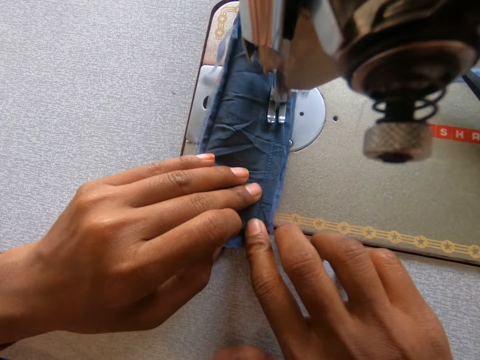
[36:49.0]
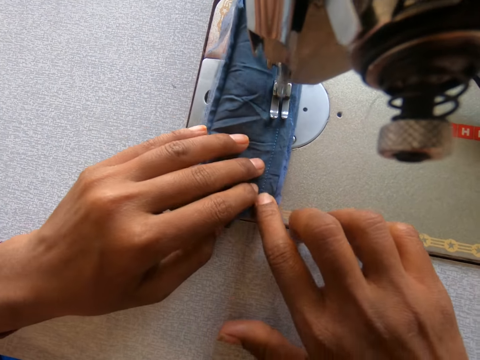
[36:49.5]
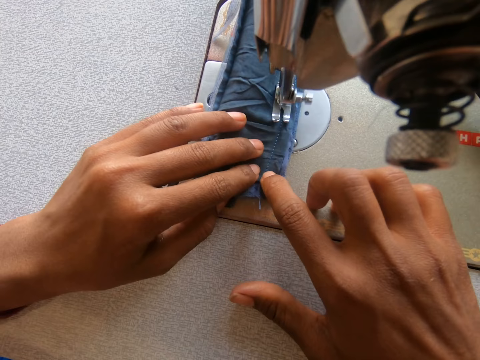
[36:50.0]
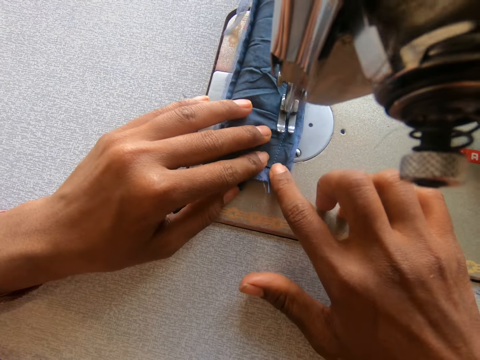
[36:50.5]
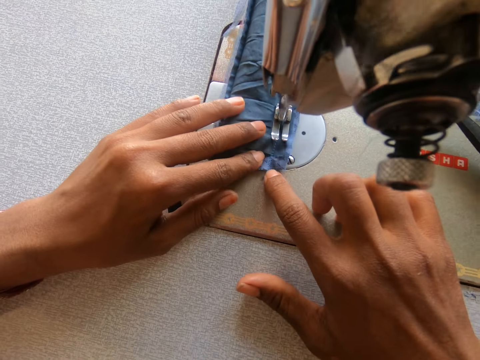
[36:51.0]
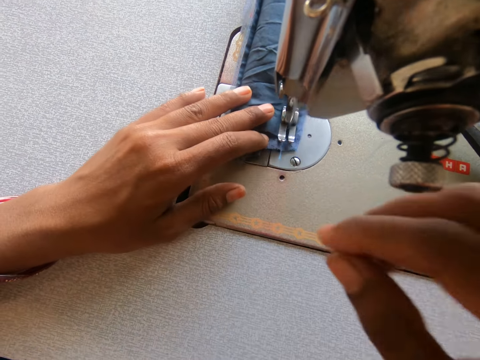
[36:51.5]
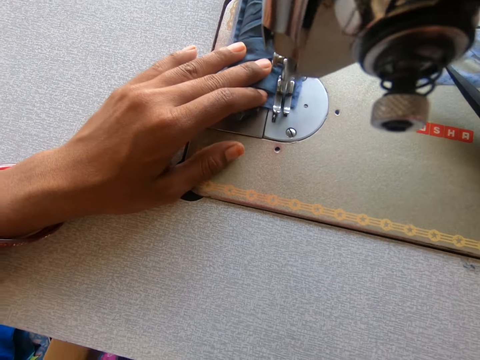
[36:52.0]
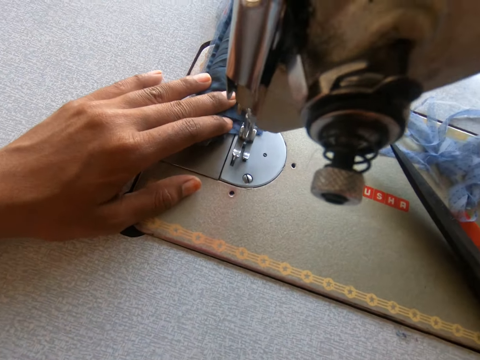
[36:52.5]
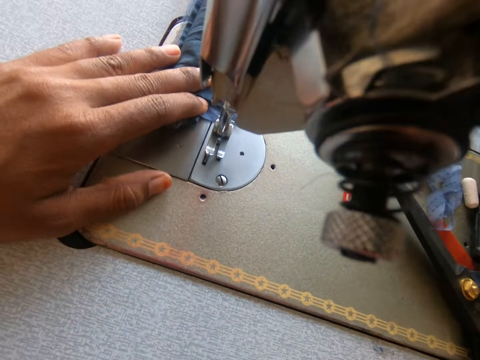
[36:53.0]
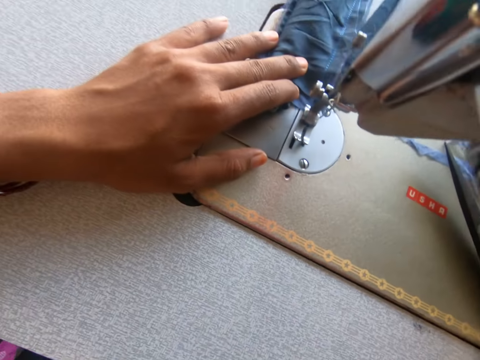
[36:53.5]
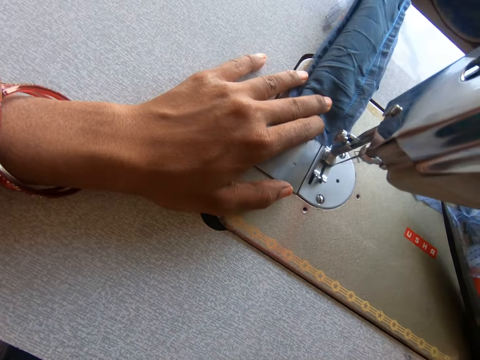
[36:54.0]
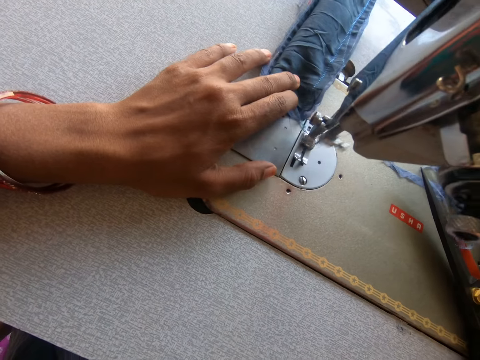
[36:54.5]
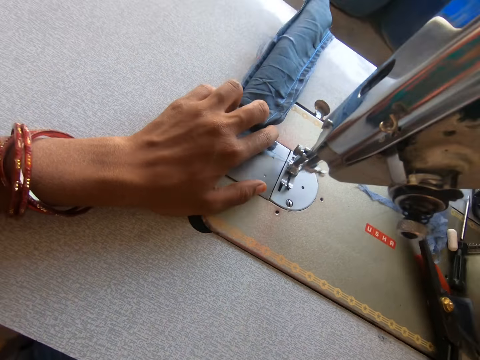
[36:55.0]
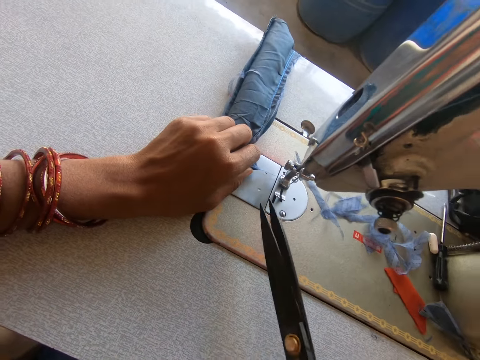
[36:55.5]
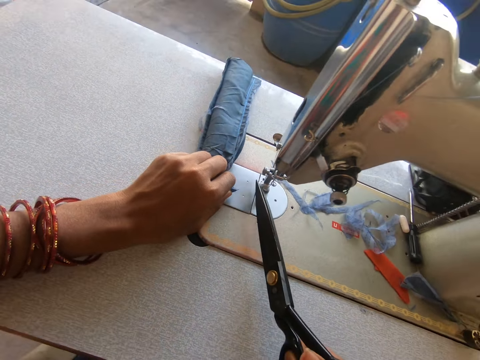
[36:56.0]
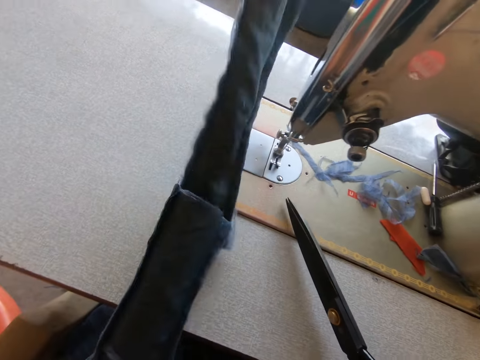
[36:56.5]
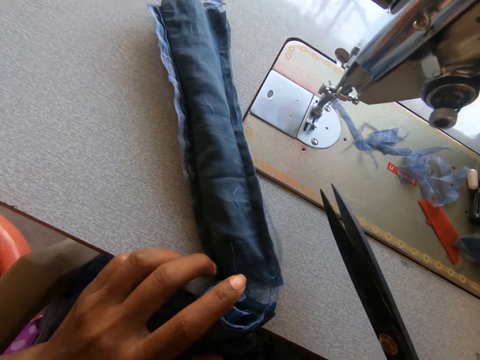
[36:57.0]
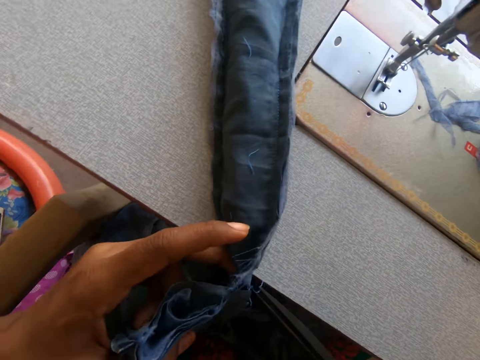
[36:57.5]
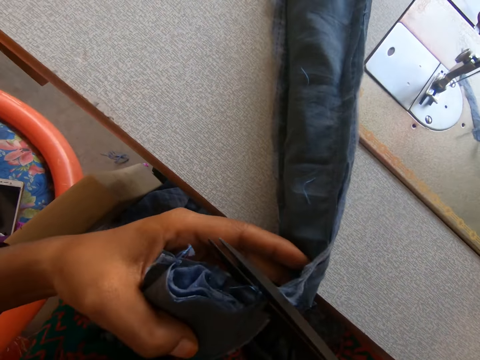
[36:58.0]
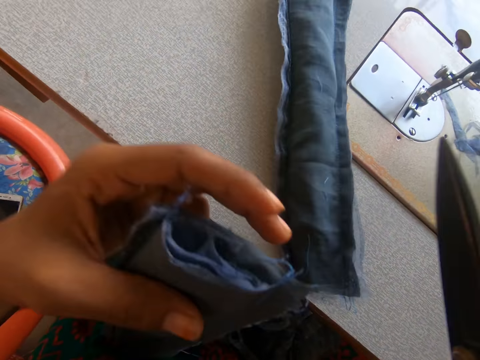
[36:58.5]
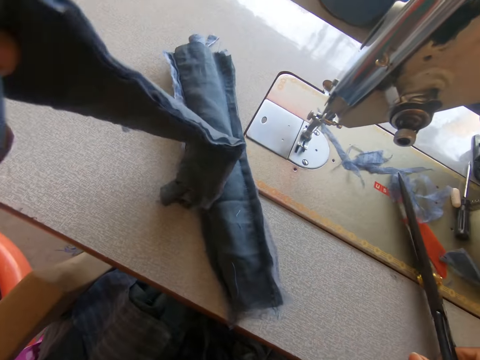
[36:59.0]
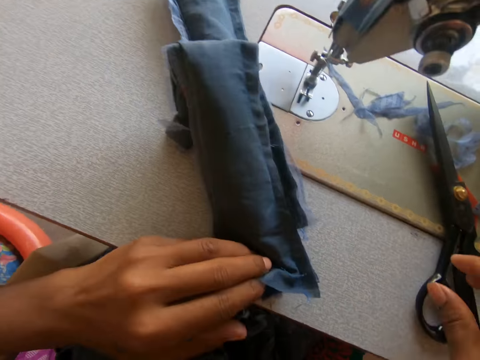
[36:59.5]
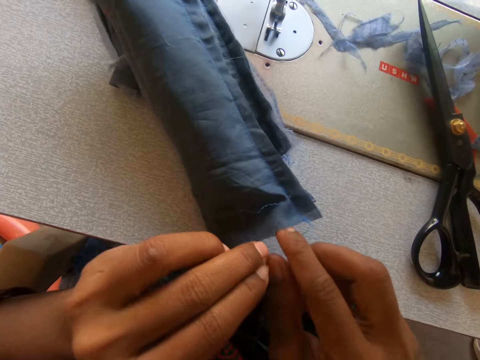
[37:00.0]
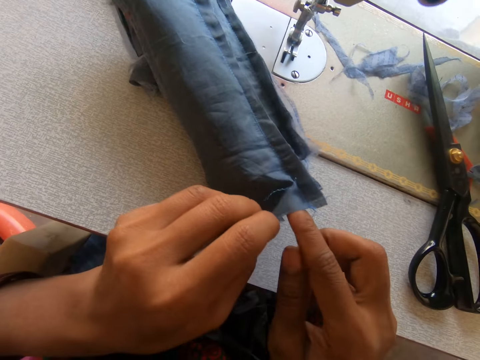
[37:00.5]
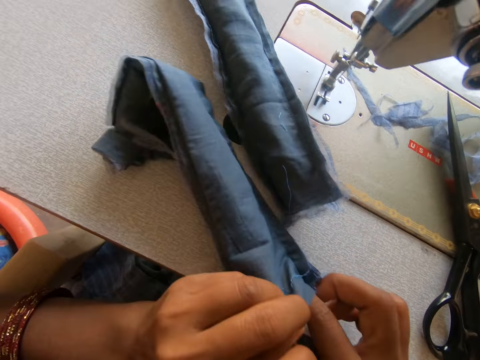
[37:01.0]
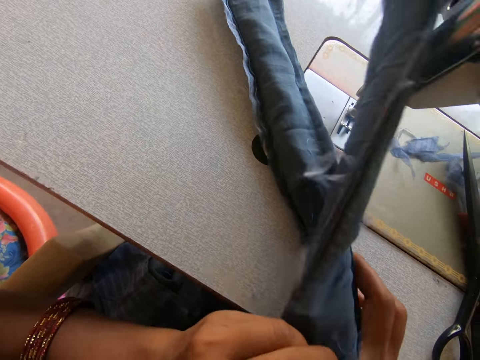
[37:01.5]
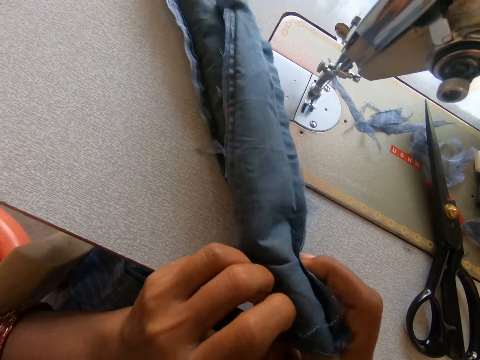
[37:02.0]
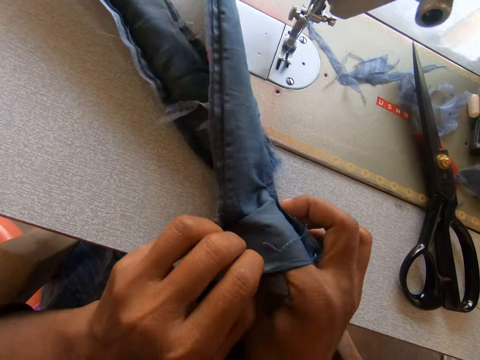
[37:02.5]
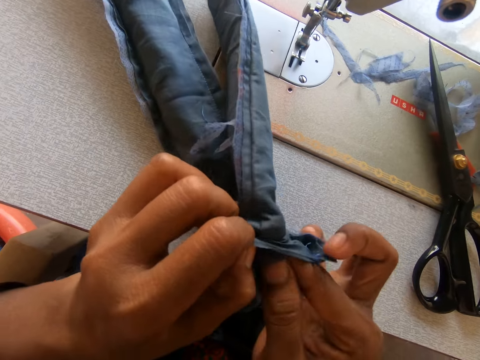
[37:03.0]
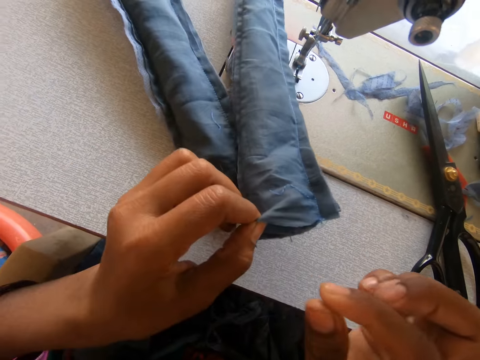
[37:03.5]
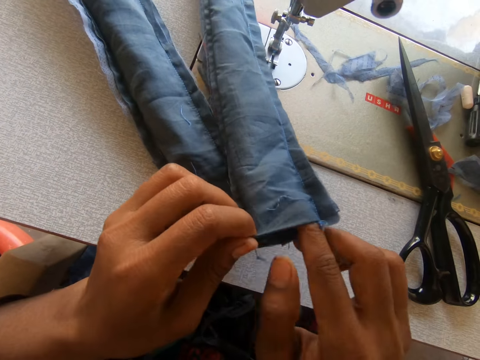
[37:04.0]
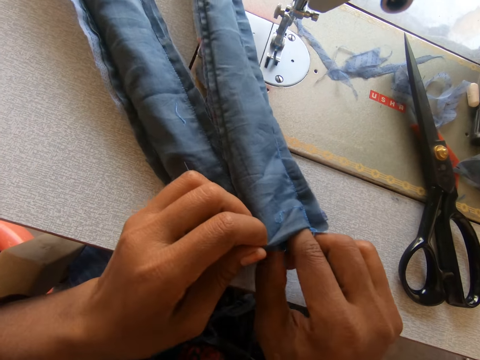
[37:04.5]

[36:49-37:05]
The camera wearer picks up a pair of scissors on the sewing machine with her right hand. She cuts off the thread from the cloth with the pair of scissors. She cuts the garment. She cuts off another thread from the cloth with the pair of scissors. She drops back the pair of scissors on the sewing machine with her right hand. She turns the cloth inside out with her hands.

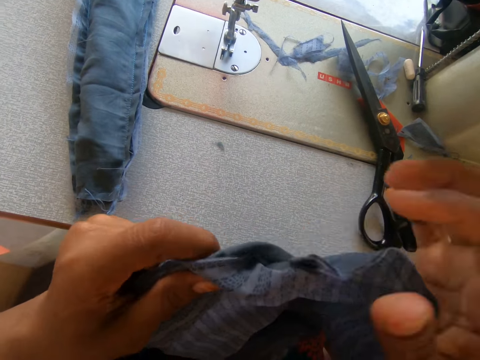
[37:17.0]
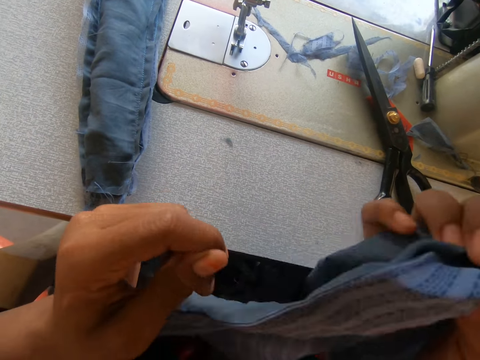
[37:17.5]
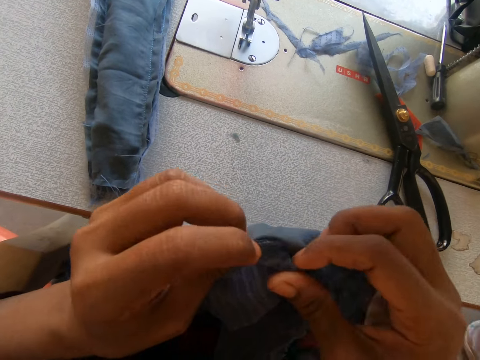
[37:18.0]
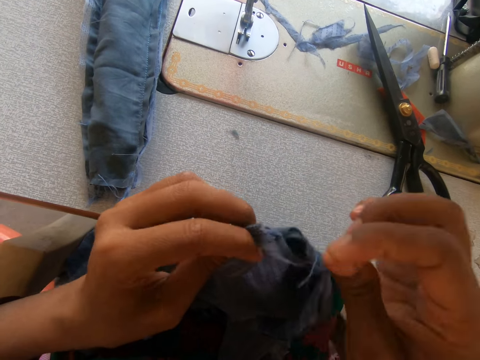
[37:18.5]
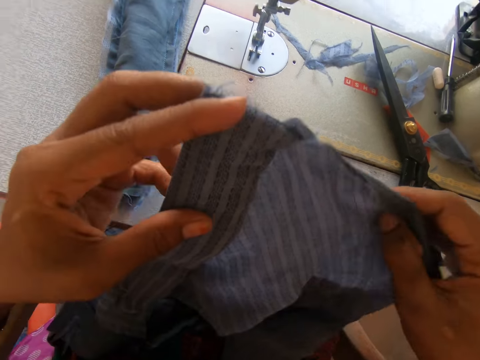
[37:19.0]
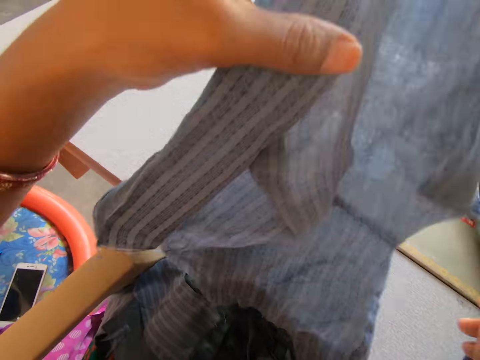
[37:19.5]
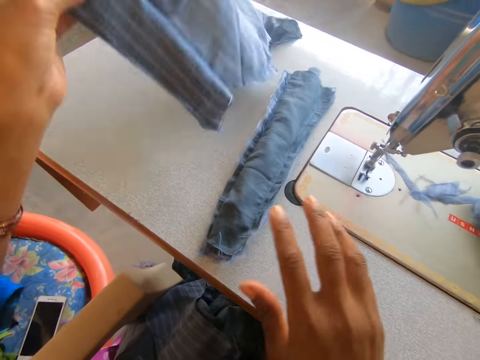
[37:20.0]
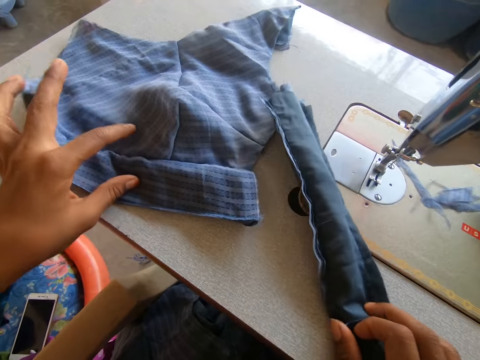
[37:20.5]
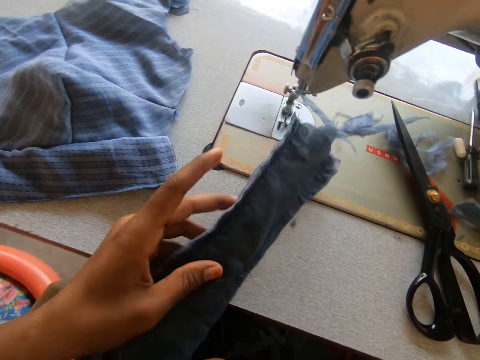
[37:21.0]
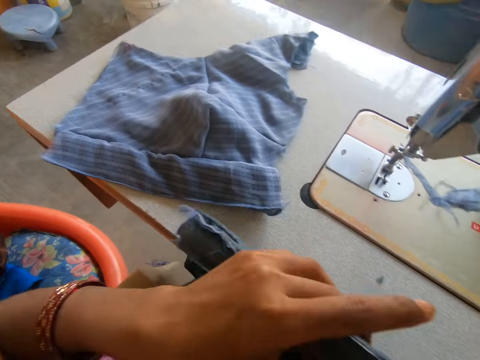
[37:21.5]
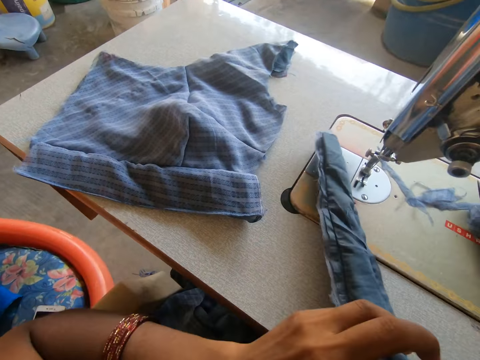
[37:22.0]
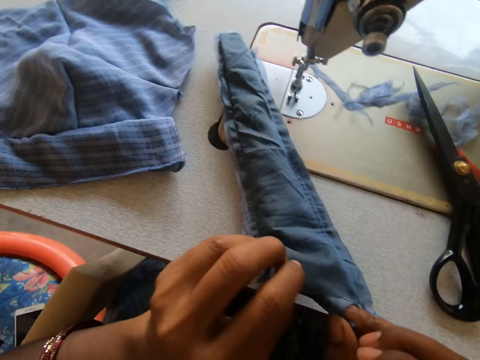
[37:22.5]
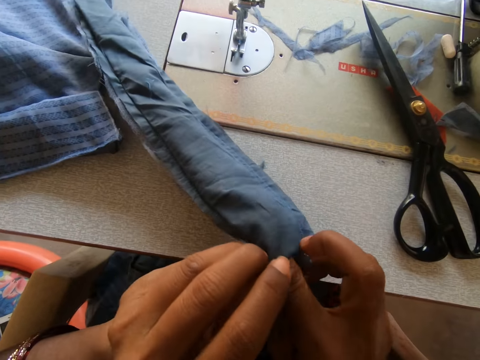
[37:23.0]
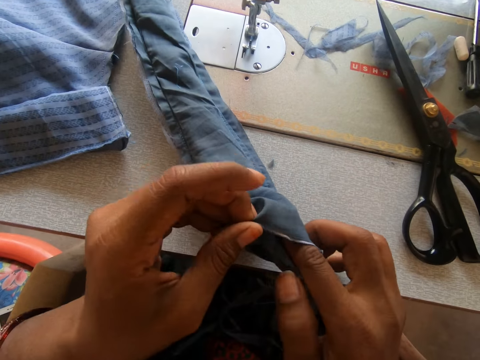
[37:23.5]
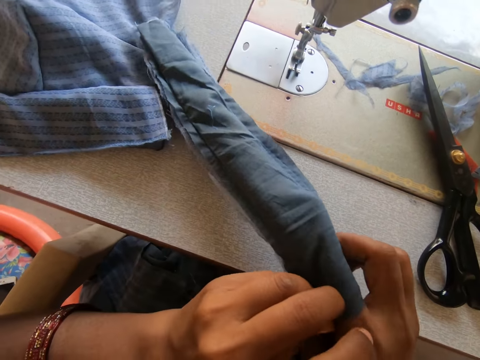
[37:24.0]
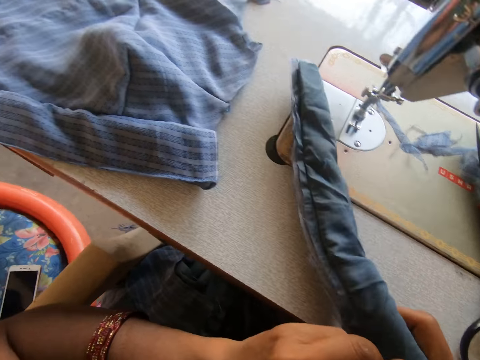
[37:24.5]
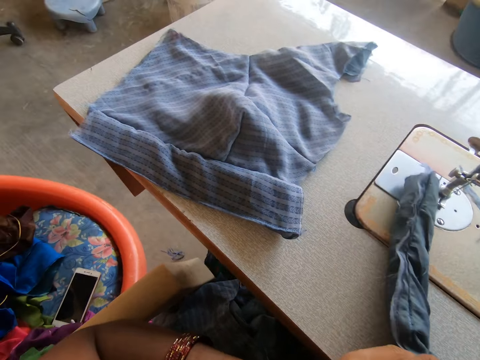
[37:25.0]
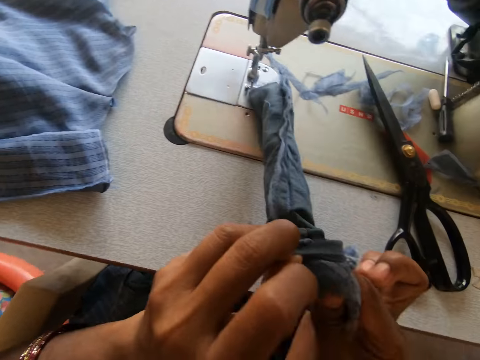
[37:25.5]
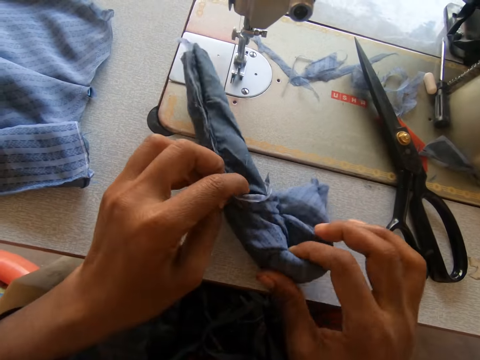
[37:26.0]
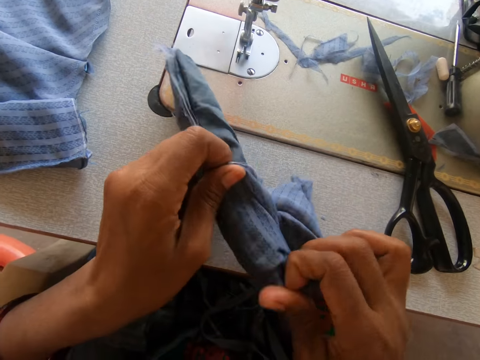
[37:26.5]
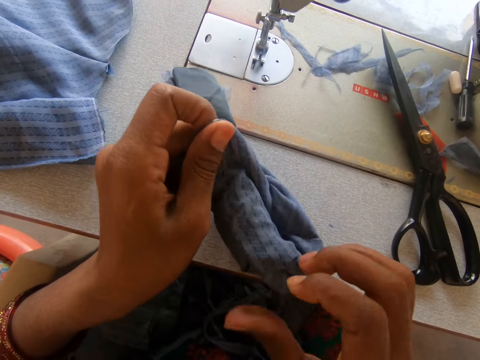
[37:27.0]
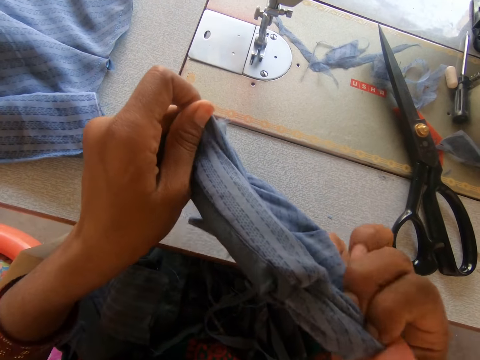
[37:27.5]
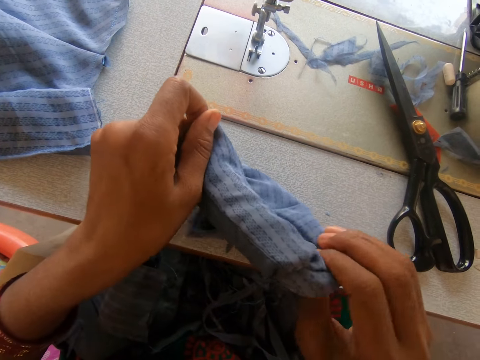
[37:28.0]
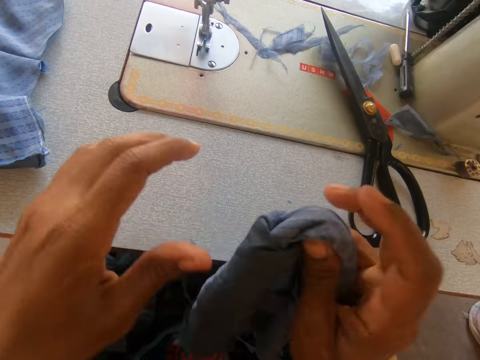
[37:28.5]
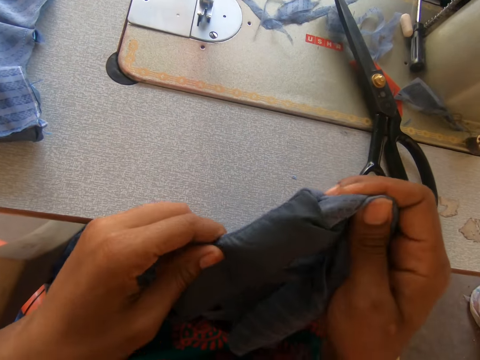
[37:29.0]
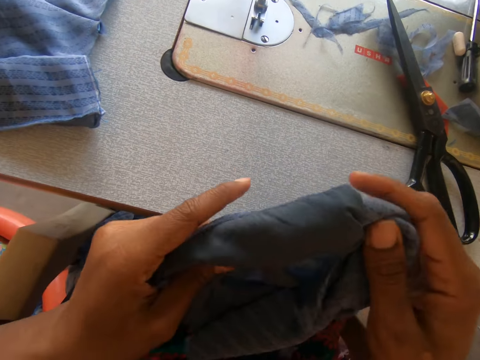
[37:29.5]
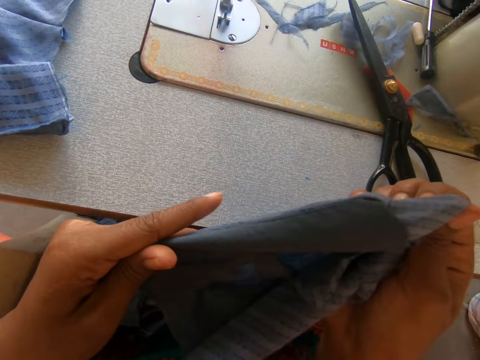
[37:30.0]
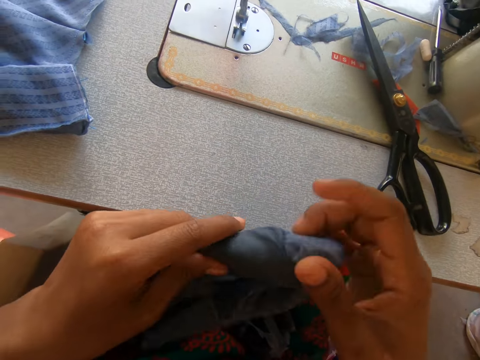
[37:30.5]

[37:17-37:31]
The camera wearer drops the cloth on the sewing machine with her left hand. She turns the other cloth inside out with her hands.
